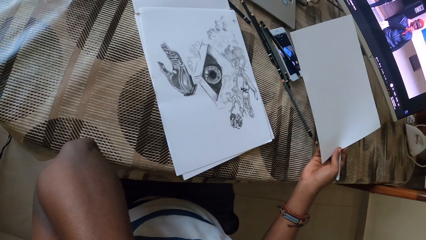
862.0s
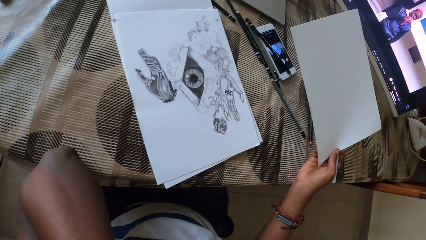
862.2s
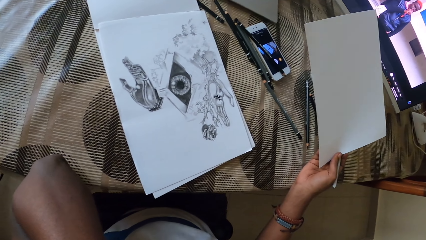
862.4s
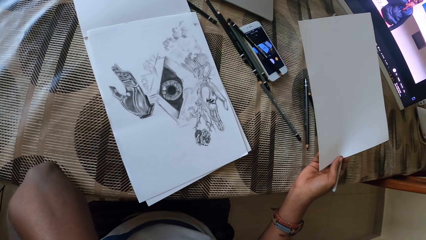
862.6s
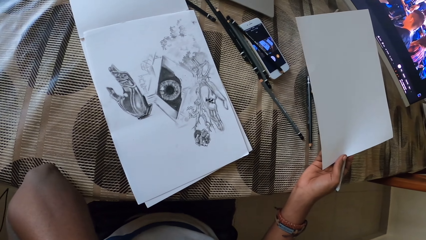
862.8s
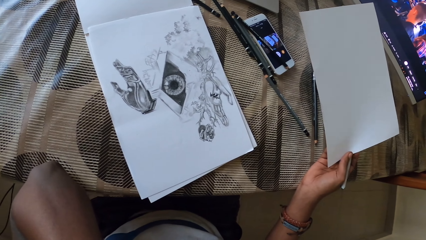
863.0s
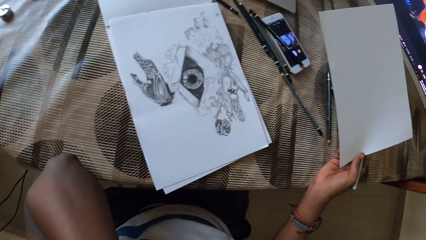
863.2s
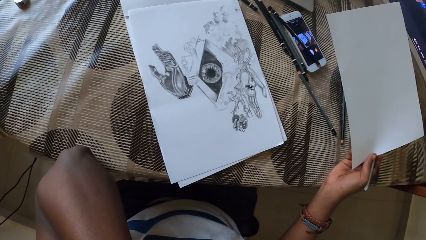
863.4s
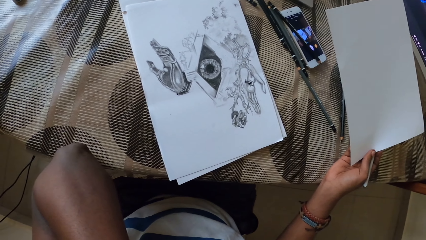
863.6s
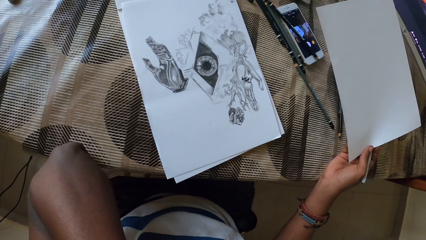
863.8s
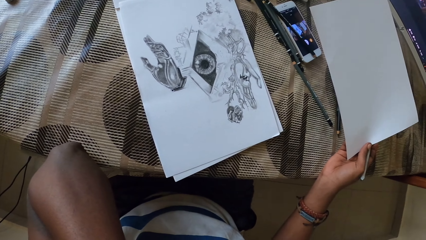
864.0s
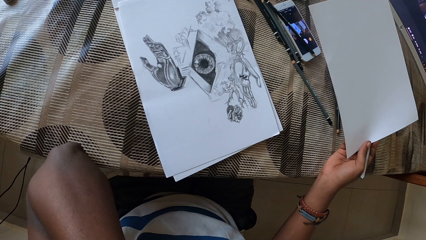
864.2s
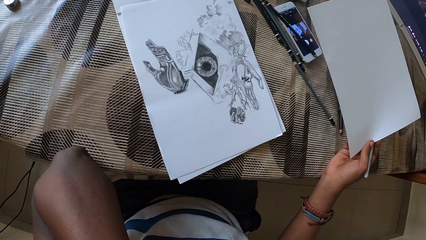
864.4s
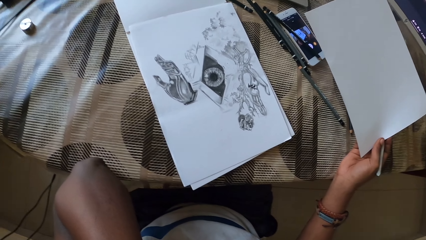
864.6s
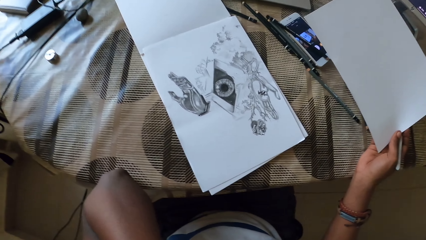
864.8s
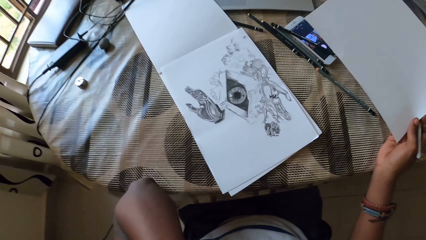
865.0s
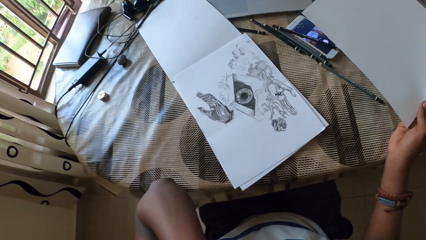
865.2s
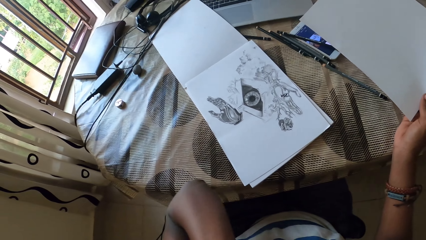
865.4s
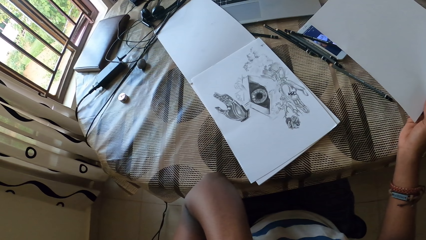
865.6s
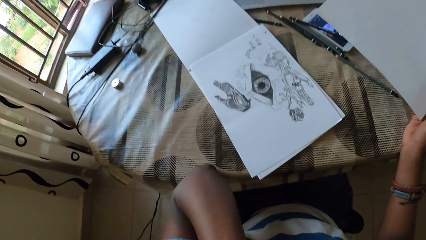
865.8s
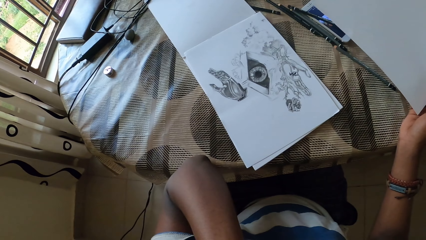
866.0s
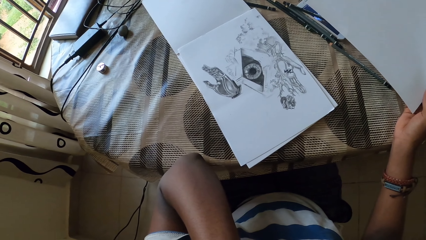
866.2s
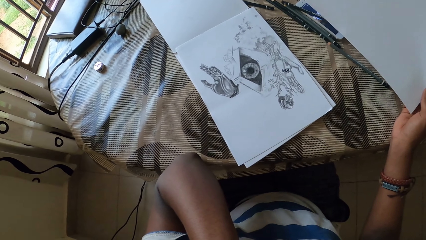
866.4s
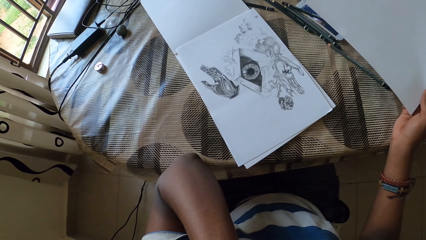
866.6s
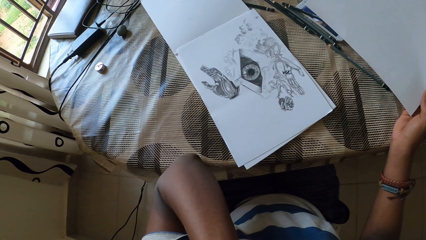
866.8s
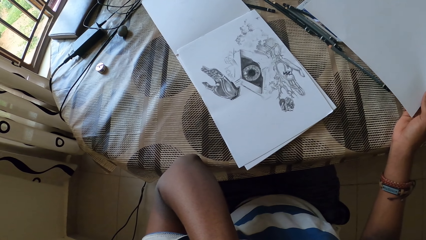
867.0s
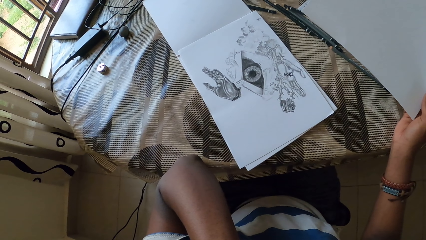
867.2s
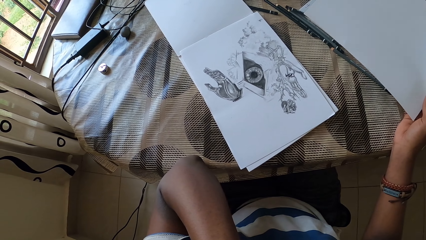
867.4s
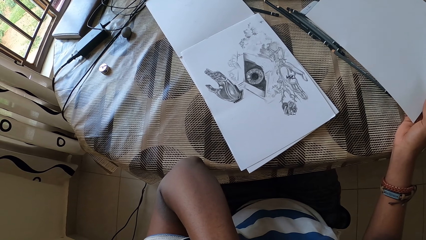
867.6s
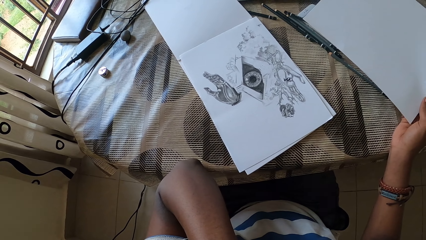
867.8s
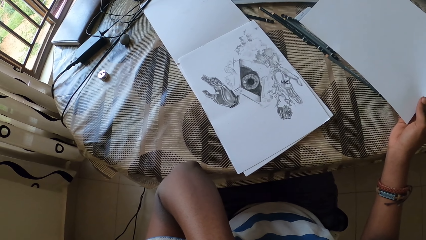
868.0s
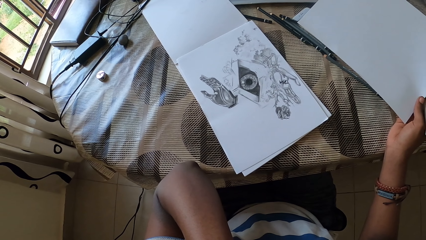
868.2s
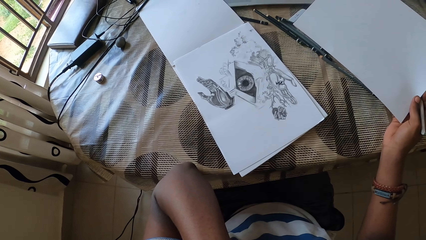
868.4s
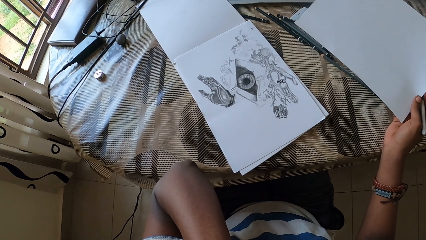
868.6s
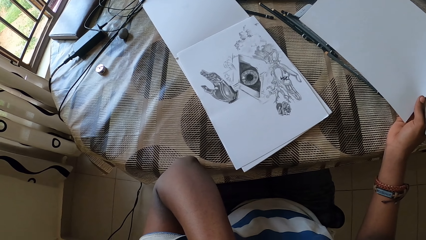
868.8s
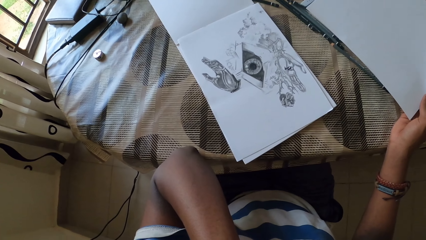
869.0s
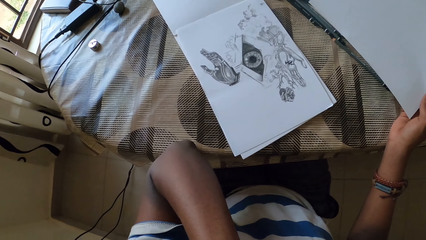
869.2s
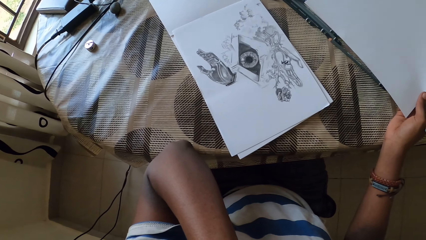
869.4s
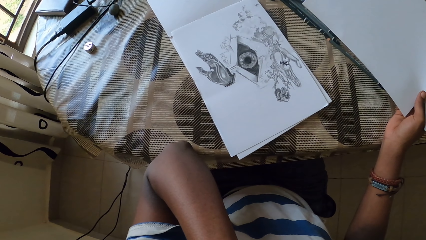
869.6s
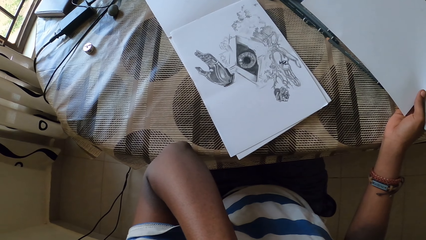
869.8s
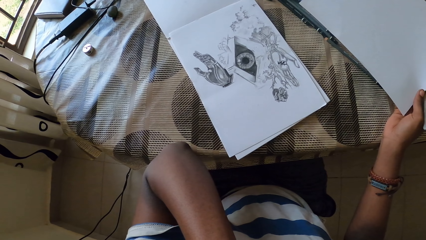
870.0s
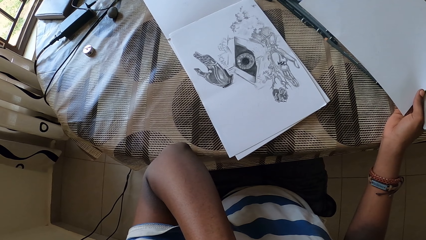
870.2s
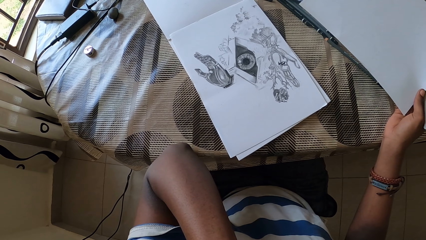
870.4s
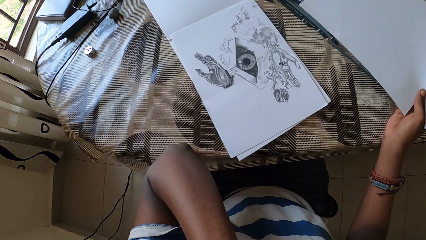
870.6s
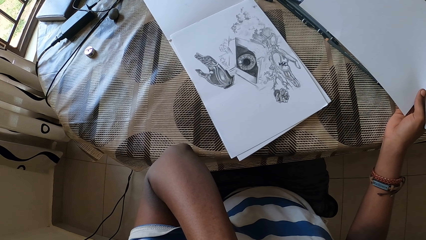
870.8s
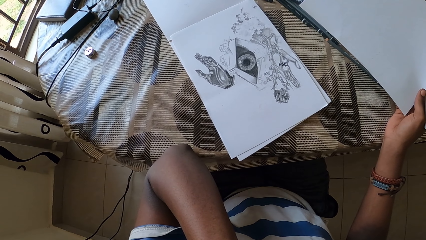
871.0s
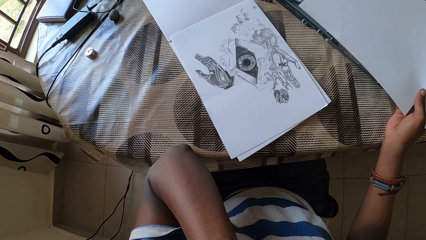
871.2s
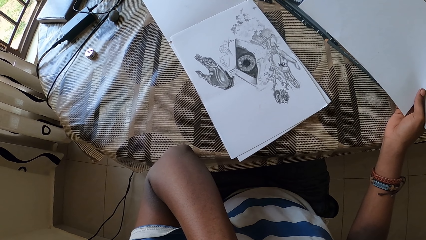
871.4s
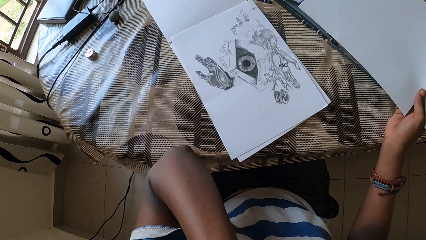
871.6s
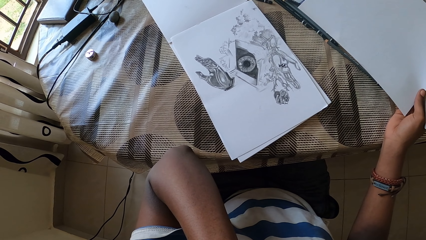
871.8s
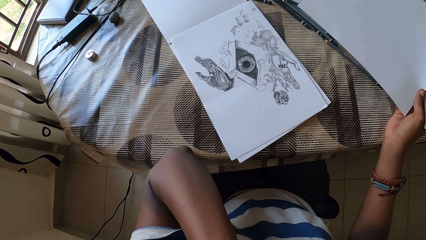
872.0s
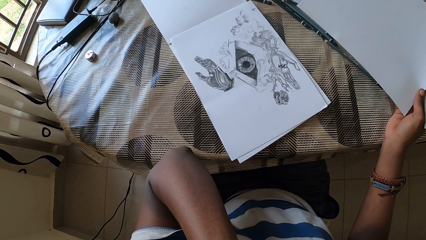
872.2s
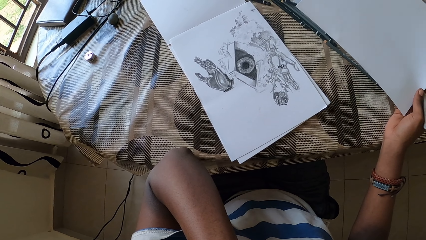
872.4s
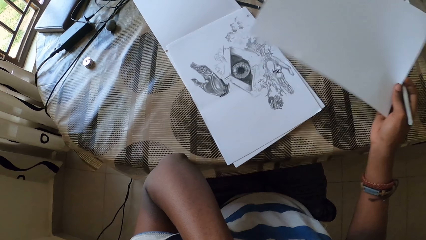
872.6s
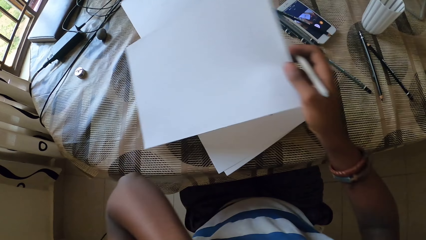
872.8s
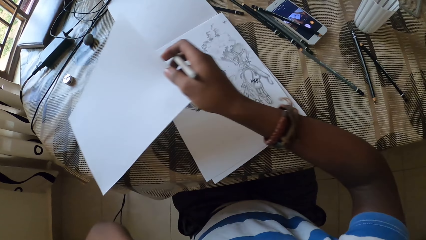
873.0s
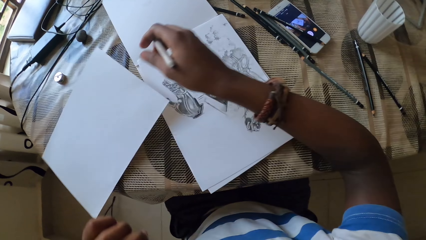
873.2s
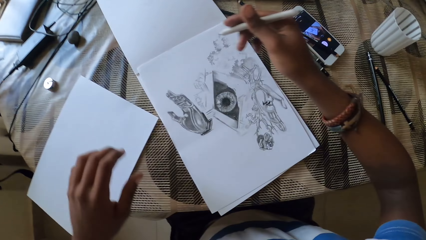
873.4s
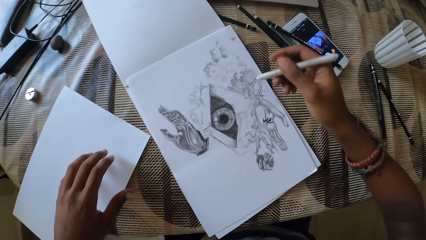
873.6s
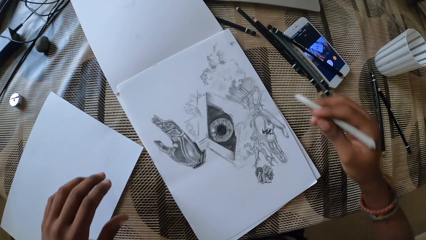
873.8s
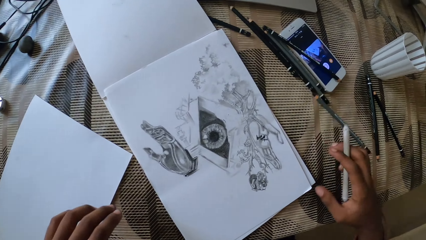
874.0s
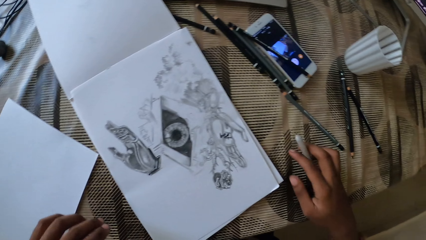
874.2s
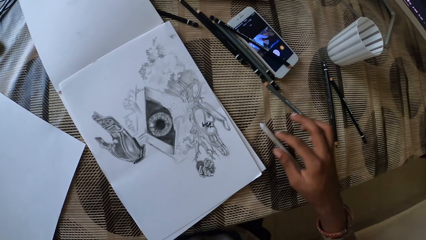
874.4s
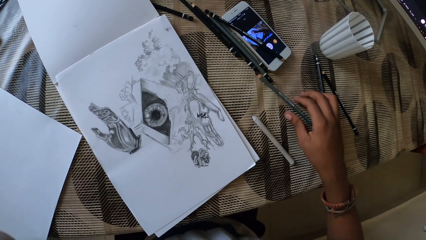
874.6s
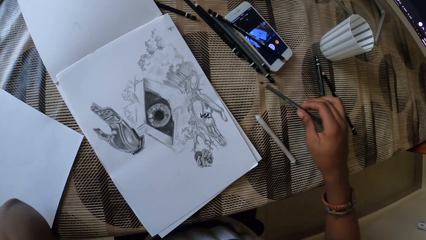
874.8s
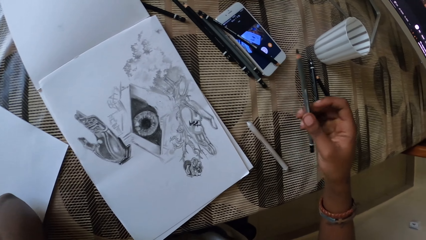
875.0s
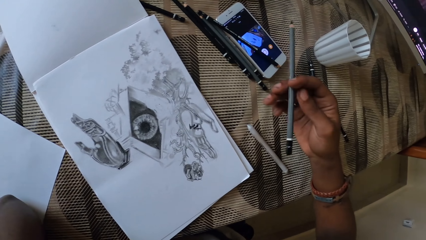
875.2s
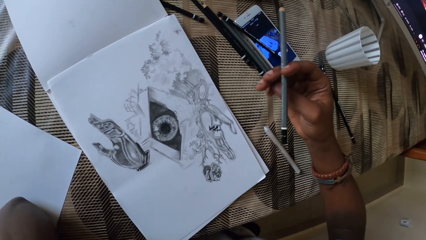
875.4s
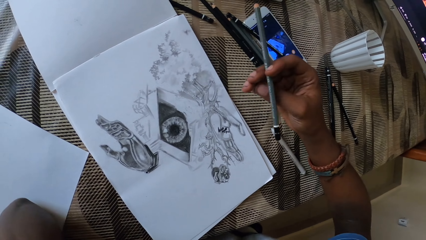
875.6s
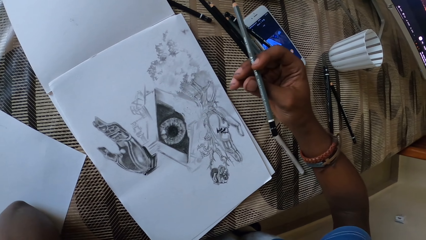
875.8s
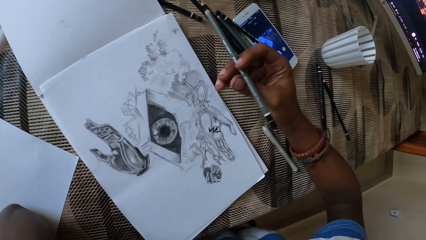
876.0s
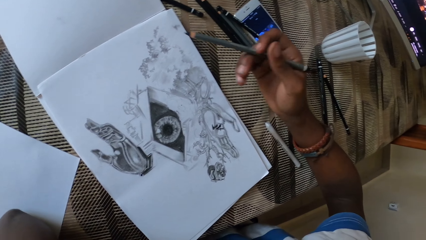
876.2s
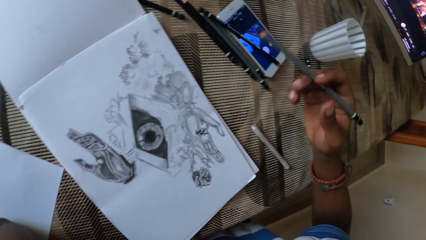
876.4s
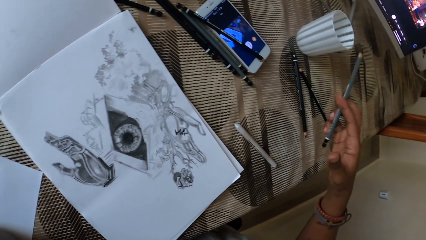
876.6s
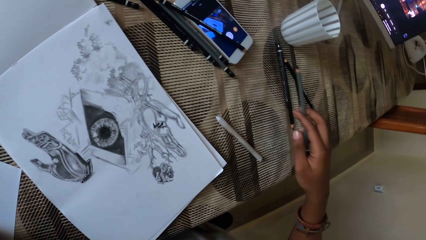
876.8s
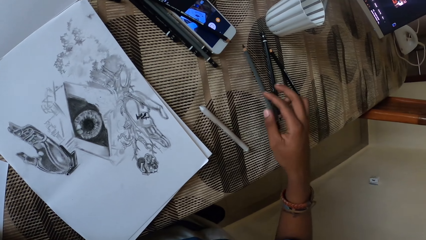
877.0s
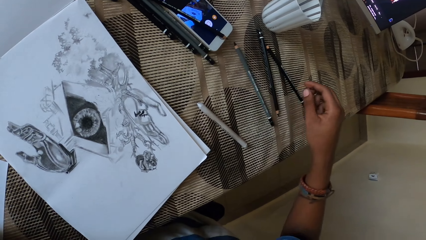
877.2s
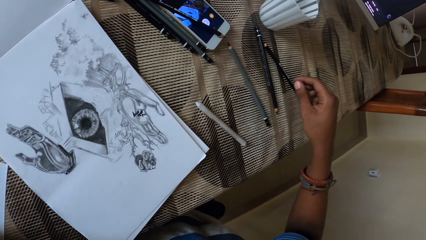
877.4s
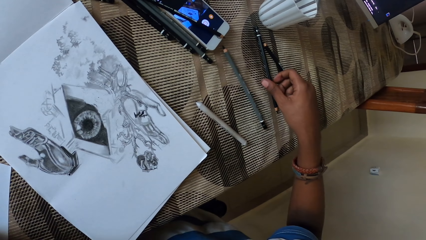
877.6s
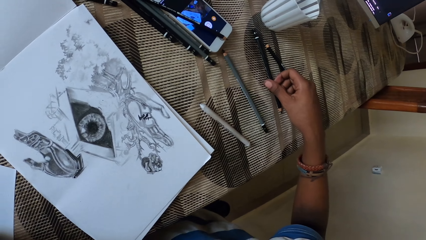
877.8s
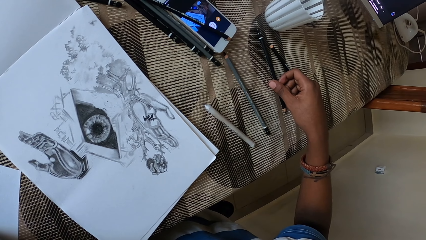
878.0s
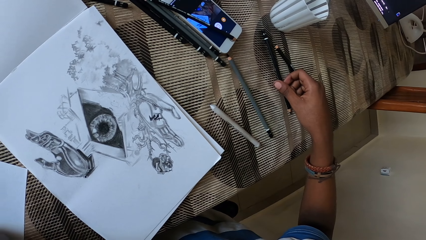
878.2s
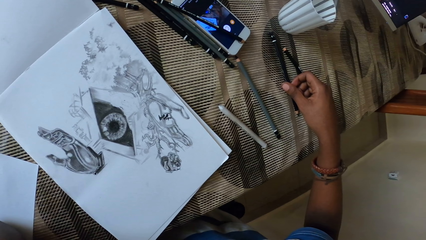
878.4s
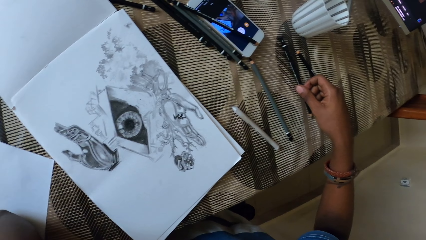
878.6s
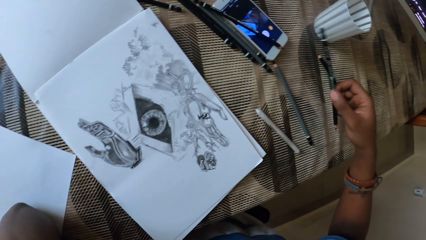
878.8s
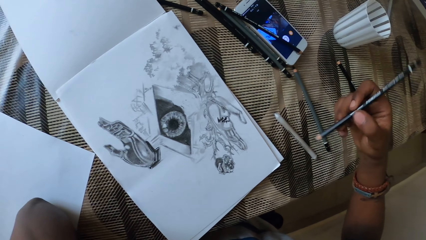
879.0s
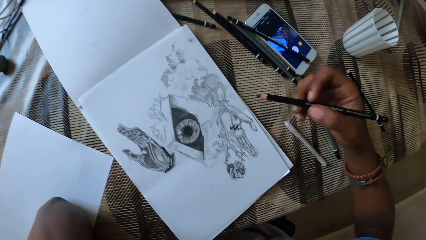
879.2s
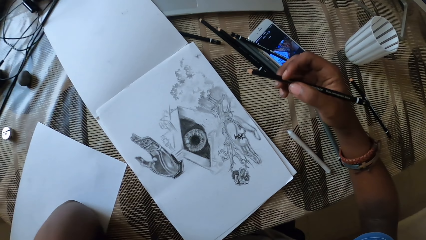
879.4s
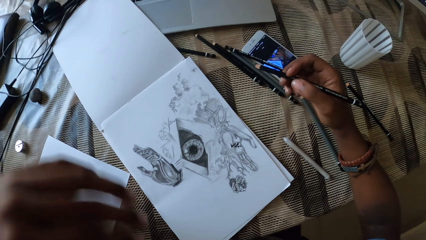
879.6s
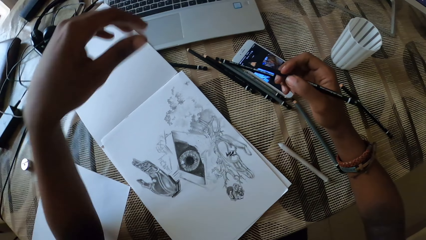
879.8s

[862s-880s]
The camera wearer places the cartridge paper on the table. They place the graphite pencil on the table. They pick up the graphite pencil and look at the graphite pencil. They place the graphite pencil on the table. They pick up another graphite pencil.
